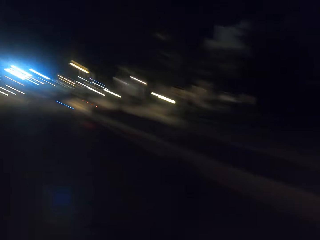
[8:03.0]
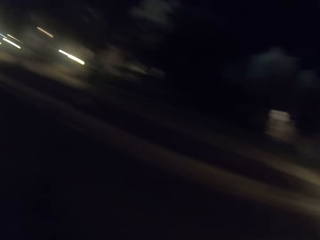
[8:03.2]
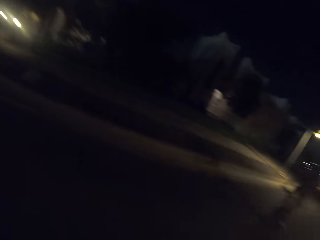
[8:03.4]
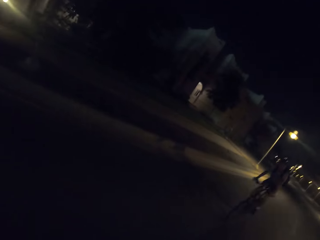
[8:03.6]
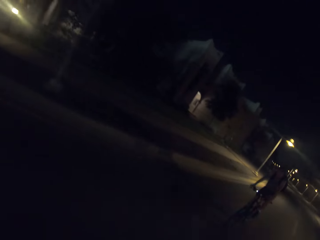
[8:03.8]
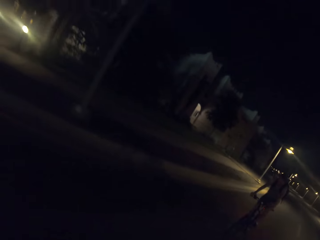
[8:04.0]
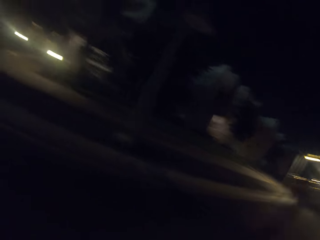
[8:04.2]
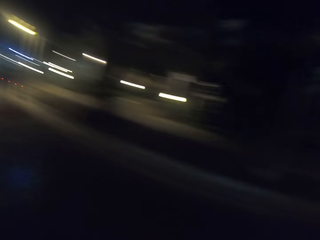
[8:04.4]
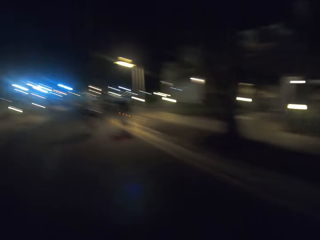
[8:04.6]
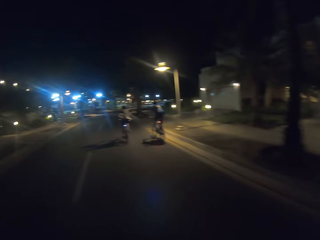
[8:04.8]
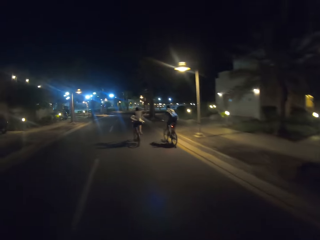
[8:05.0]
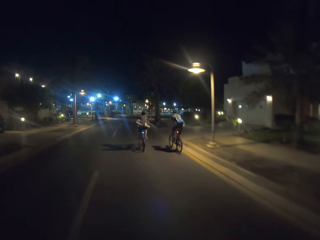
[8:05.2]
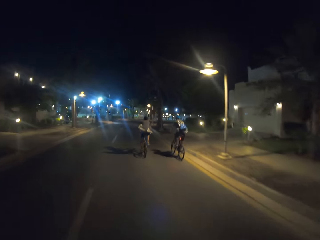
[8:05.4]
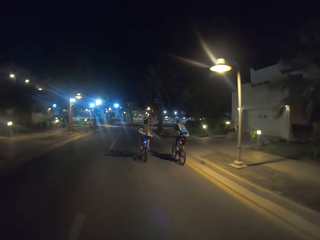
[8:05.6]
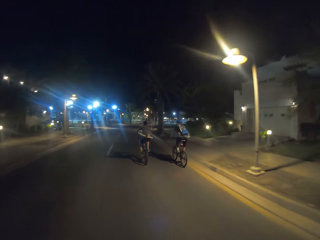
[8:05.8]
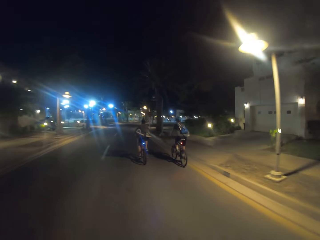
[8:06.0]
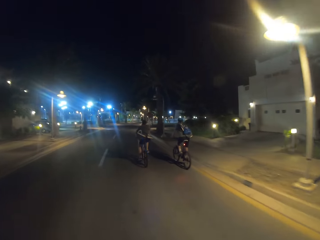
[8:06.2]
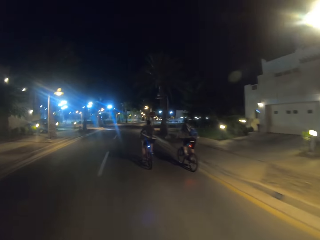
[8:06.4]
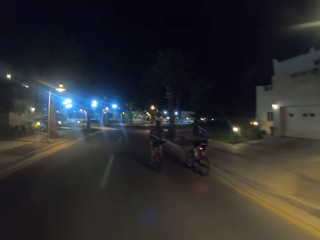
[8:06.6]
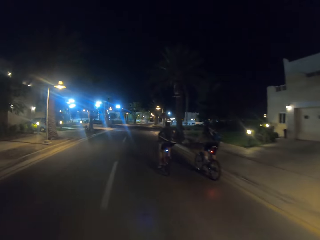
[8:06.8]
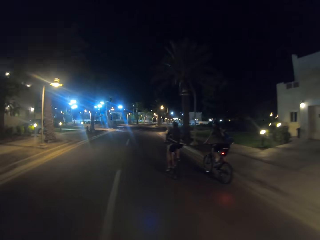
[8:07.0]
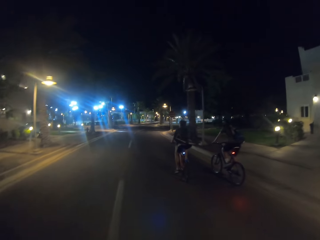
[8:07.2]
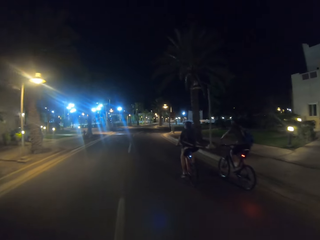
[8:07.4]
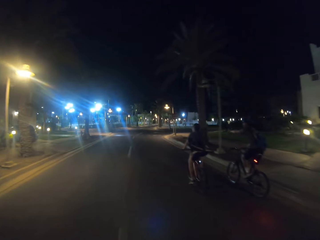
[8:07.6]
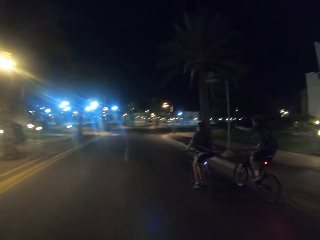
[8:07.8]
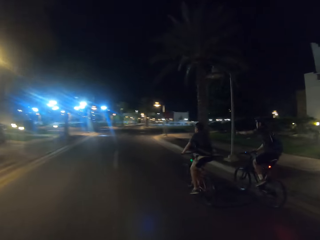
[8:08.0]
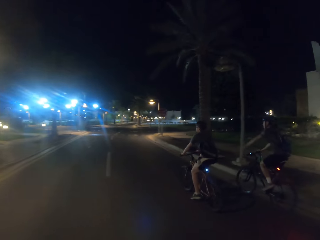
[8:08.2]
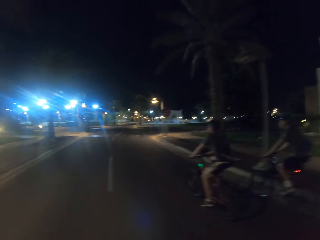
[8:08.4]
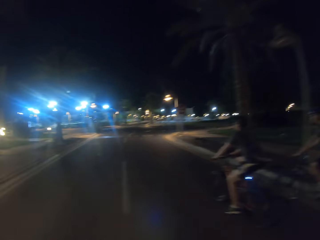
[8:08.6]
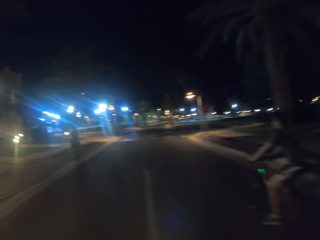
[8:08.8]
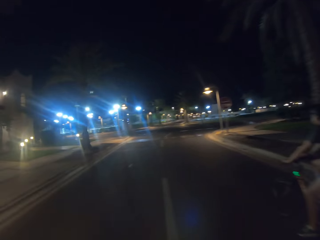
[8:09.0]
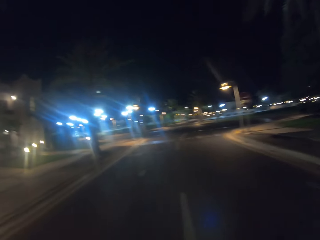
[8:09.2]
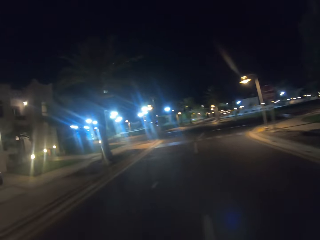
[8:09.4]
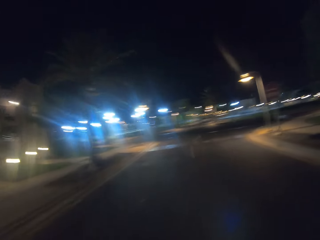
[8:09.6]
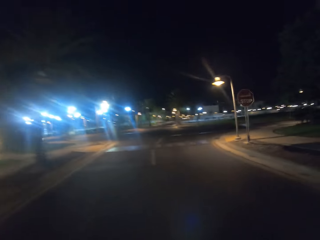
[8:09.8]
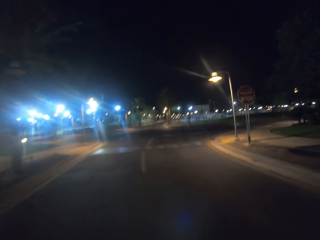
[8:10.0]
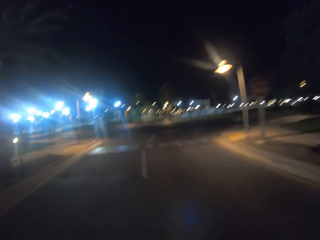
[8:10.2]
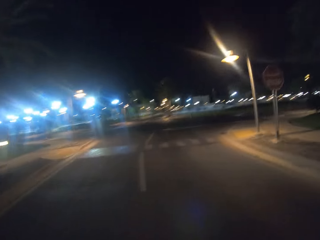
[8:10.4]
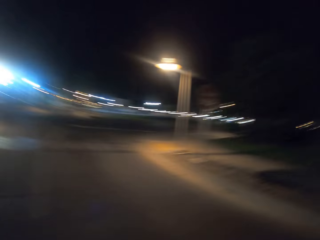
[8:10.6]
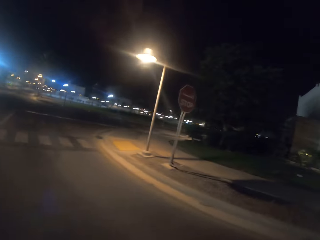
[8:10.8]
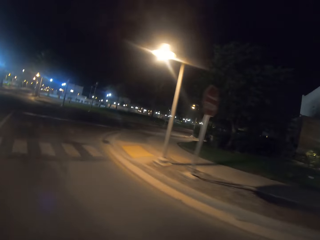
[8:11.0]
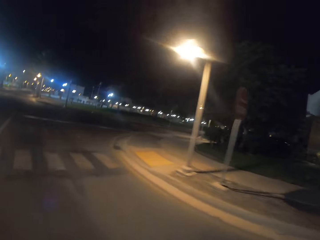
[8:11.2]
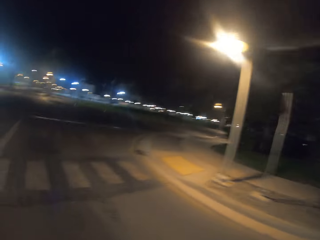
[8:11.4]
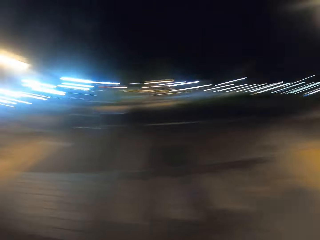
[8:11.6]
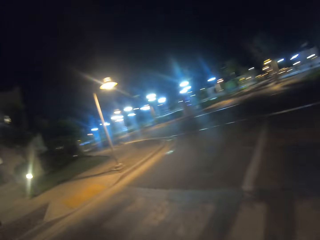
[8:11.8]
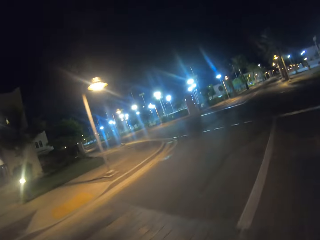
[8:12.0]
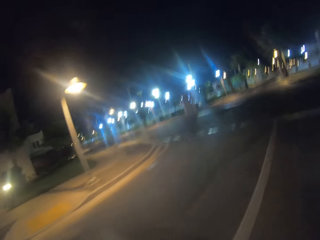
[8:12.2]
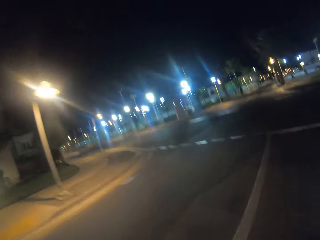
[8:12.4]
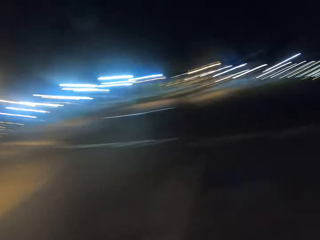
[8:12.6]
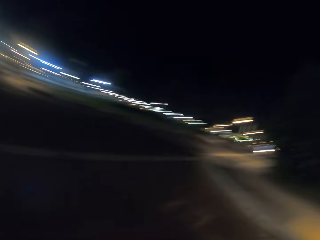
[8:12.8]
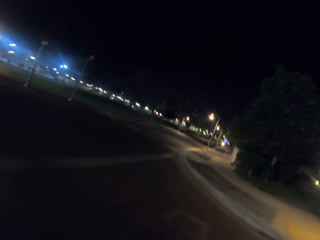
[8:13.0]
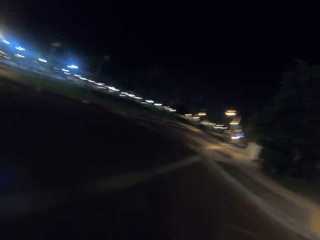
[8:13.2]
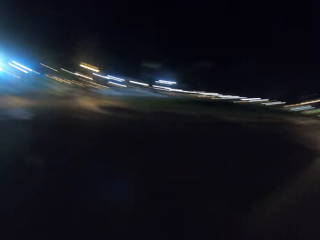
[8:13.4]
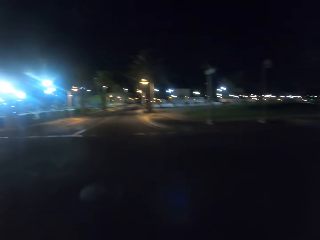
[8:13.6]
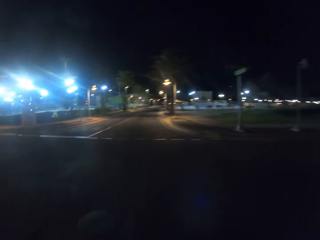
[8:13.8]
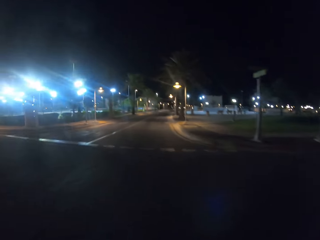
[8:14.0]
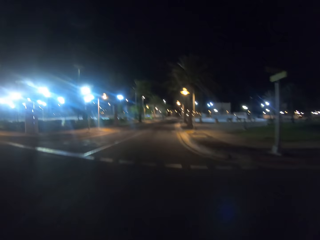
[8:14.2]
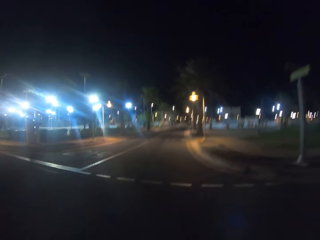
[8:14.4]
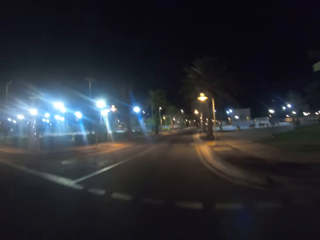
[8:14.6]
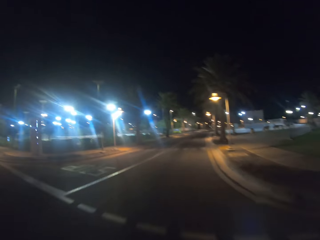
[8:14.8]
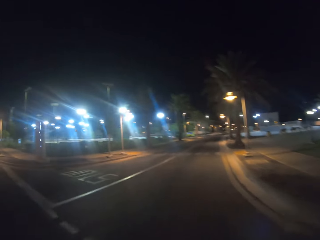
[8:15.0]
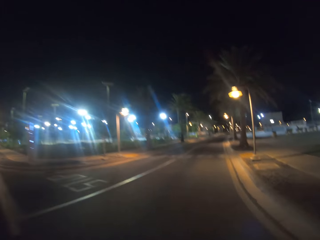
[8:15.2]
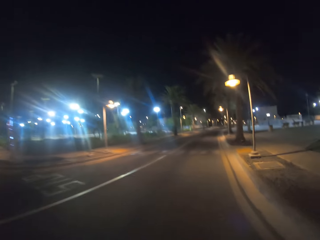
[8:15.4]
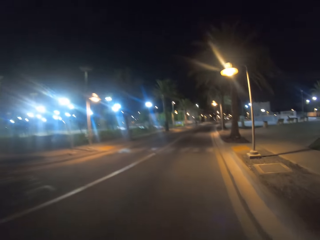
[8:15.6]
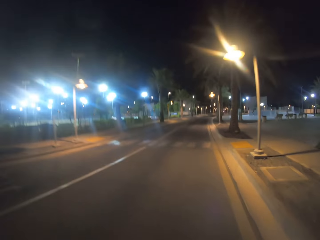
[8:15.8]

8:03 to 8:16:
The camera wearer looks at the back, looks at the front, passes a man and passes another man. They look around.

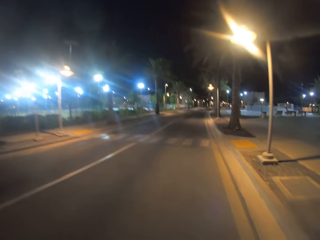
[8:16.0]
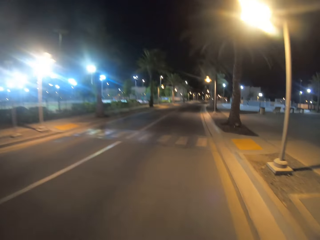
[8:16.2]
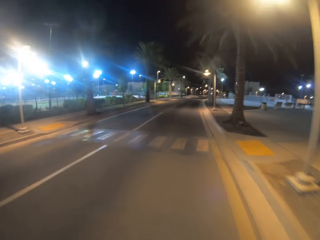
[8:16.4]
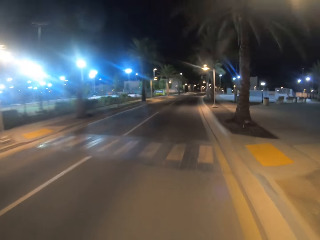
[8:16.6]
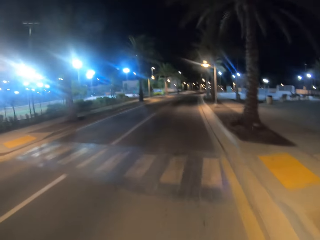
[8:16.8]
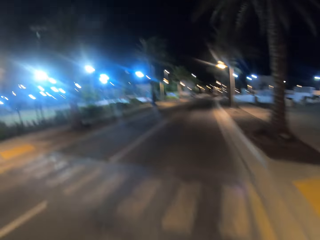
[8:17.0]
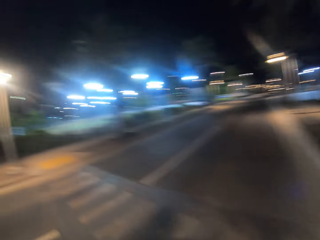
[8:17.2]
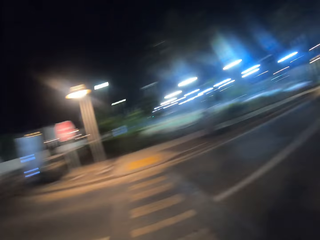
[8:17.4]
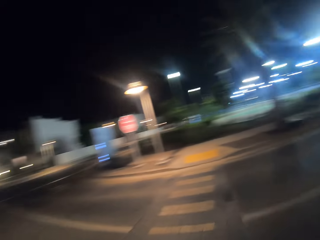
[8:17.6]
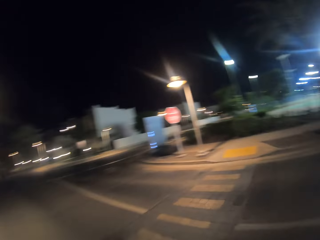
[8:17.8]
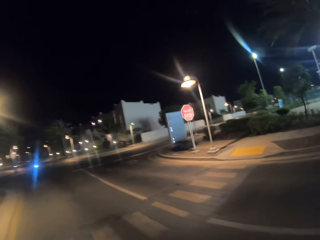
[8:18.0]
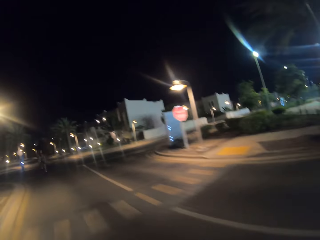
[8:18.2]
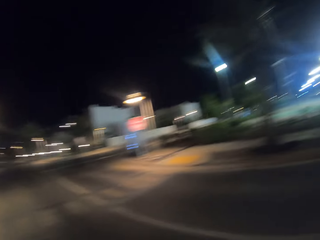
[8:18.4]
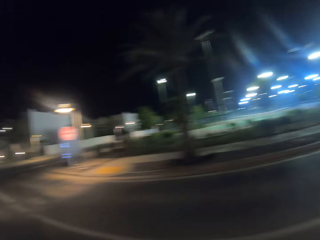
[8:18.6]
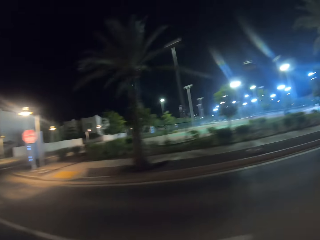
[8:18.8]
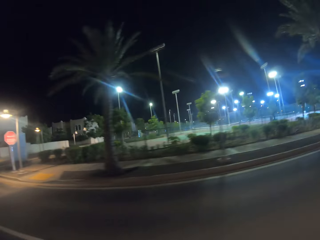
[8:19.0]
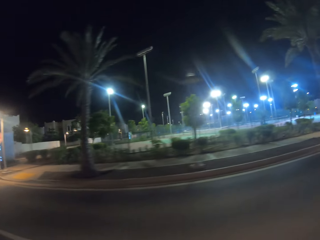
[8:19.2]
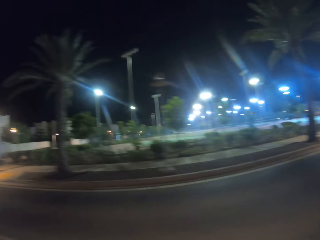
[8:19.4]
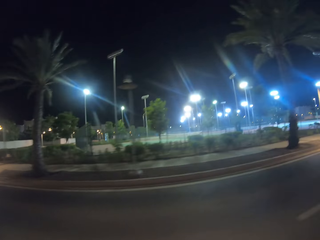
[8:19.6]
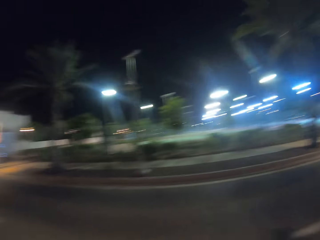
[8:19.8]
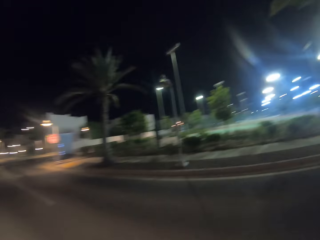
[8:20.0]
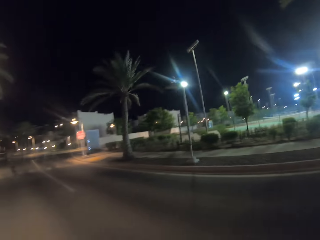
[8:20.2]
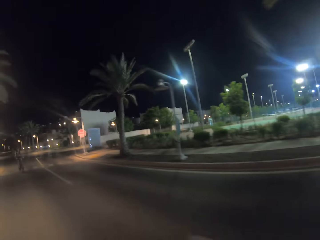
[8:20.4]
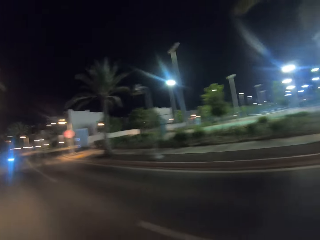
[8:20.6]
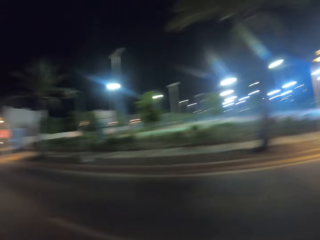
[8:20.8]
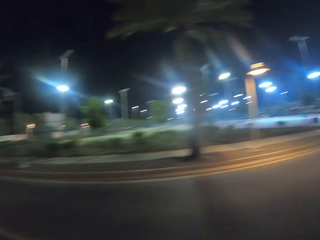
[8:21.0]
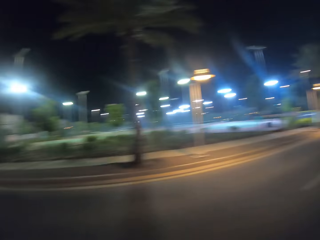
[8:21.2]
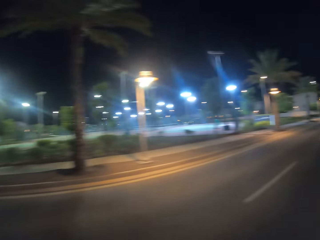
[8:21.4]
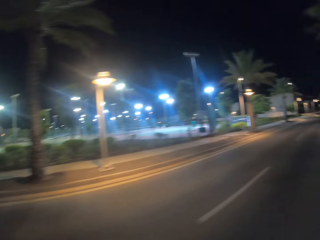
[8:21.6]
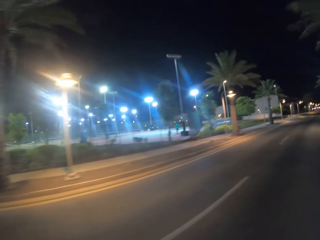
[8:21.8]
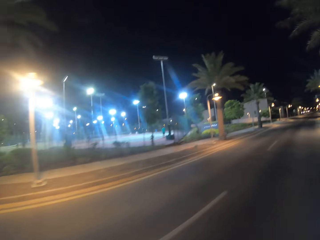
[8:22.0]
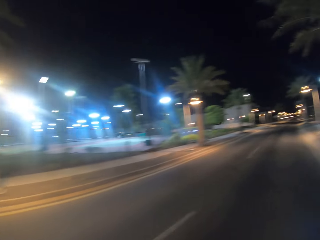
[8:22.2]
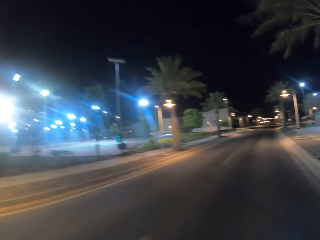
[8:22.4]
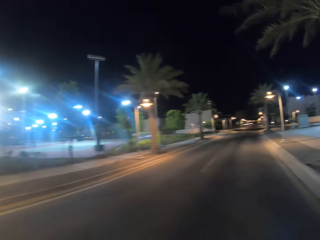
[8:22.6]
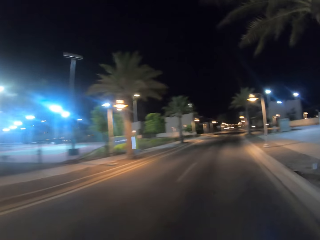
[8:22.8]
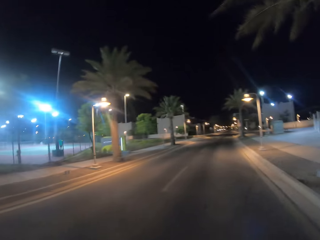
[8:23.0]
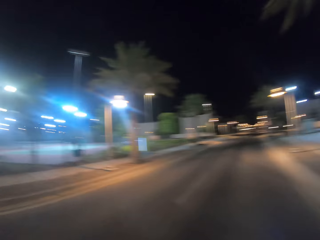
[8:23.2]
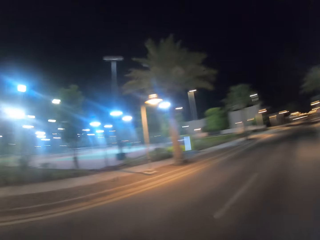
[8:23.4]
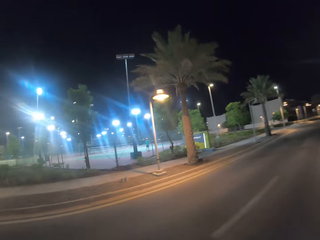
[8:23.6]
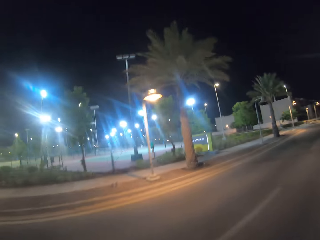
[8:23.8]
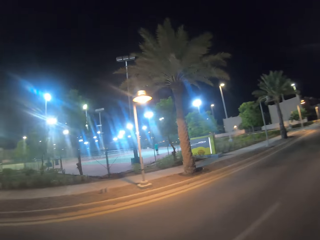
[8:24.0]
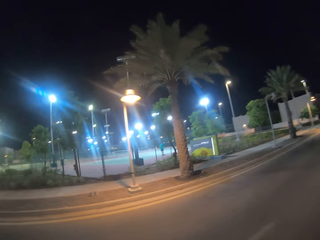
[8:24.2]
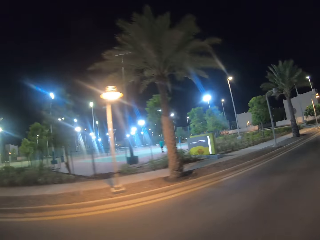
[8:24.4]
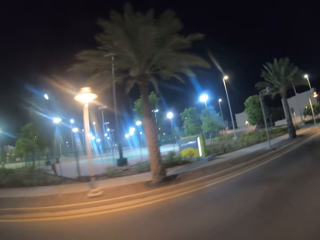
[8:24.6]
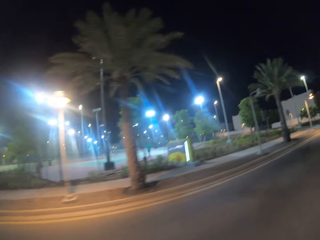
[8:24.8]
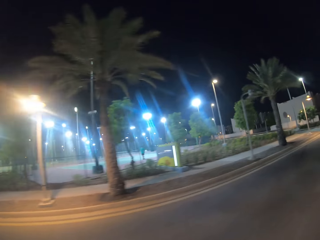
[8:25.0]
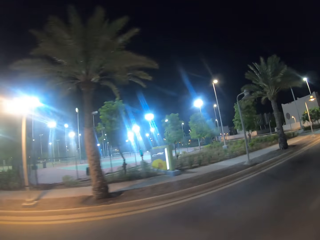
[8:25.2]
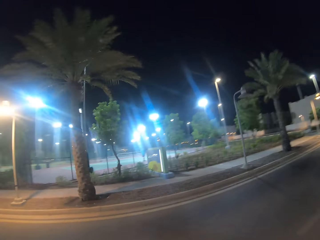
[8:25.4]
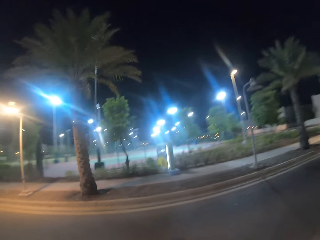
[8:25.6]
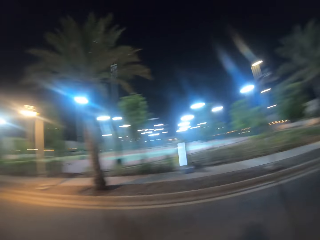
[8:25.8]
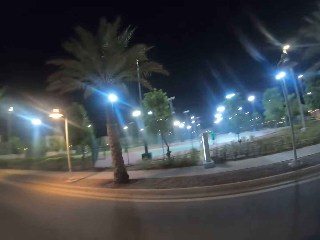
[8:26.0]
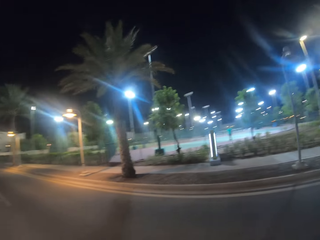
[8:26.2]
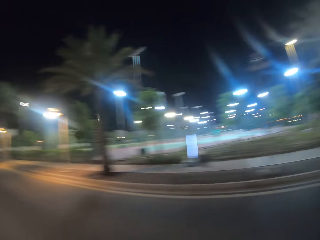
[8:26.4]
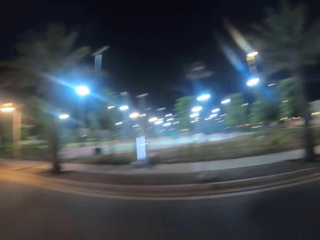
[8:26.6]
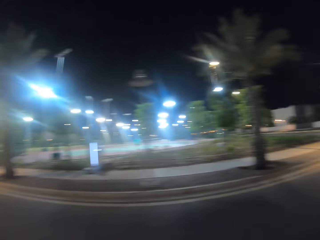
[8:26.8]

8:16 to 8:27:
The camera wearer looks at the back. They look at the front.
